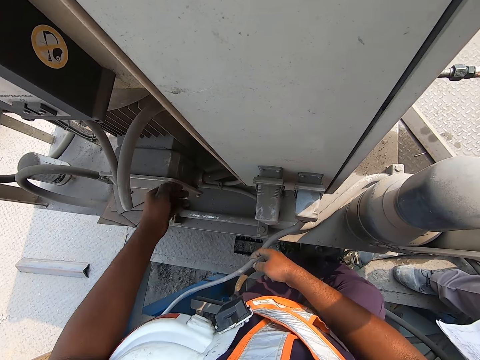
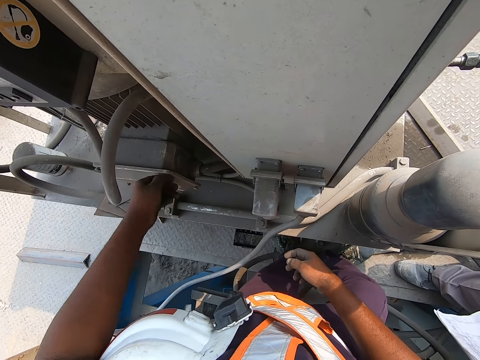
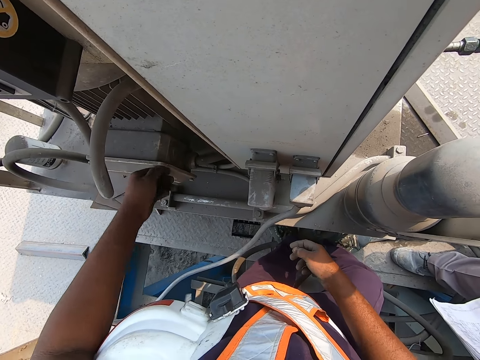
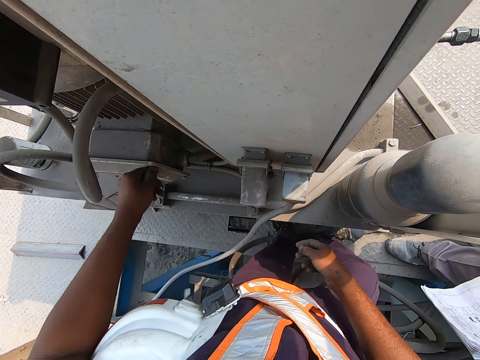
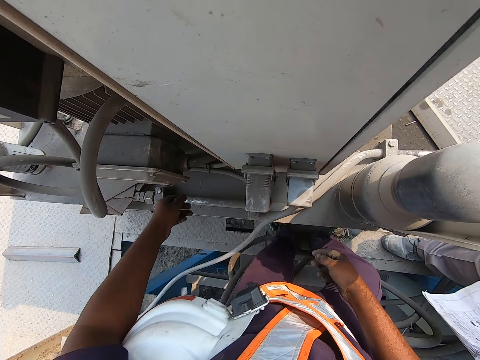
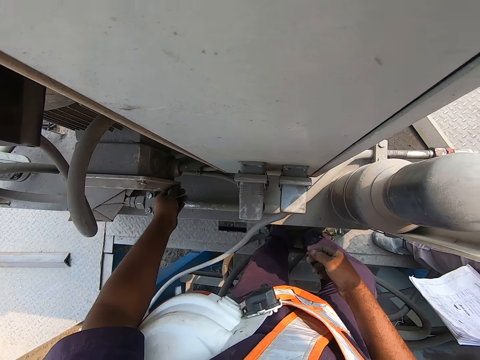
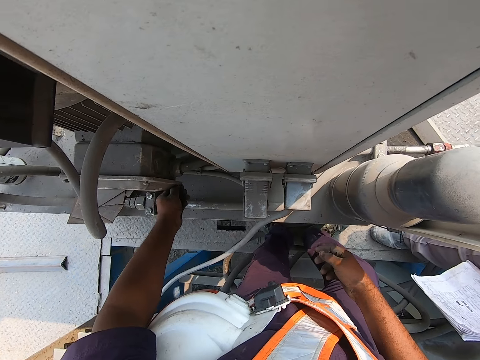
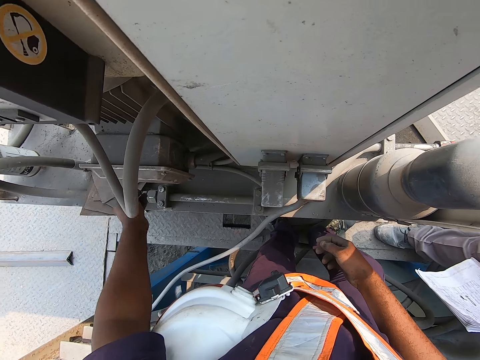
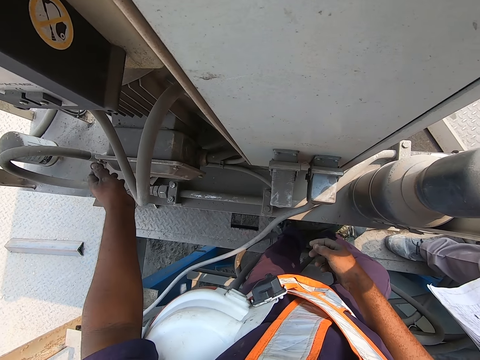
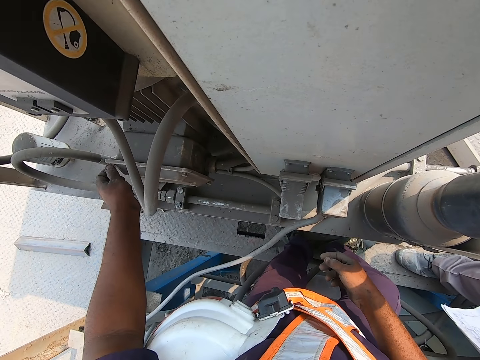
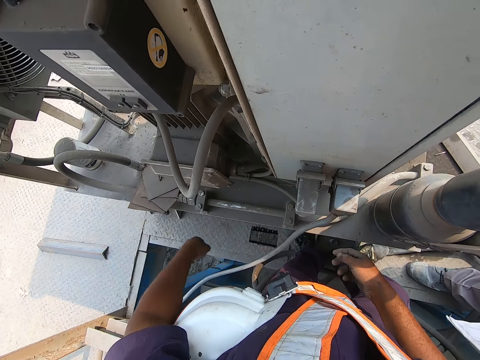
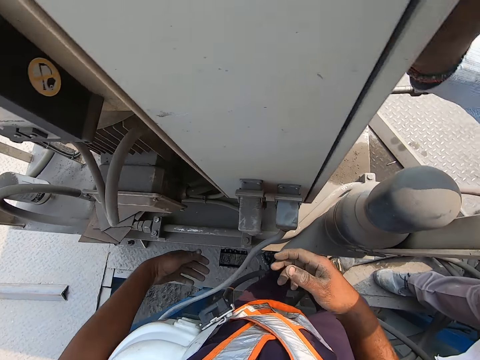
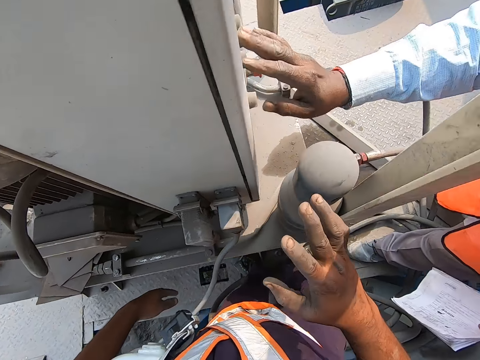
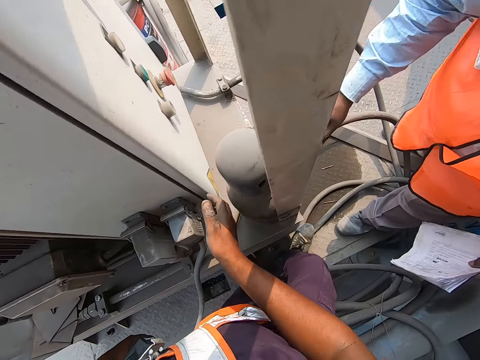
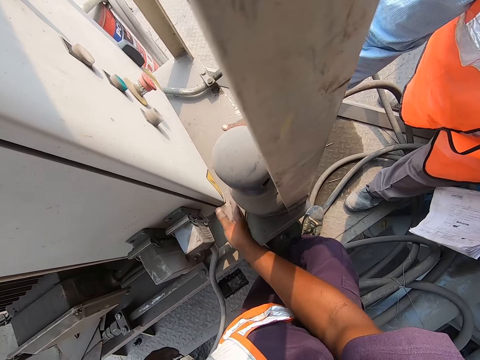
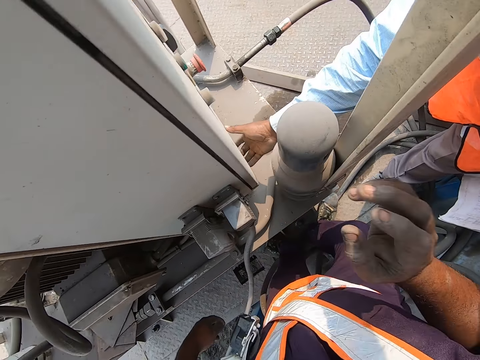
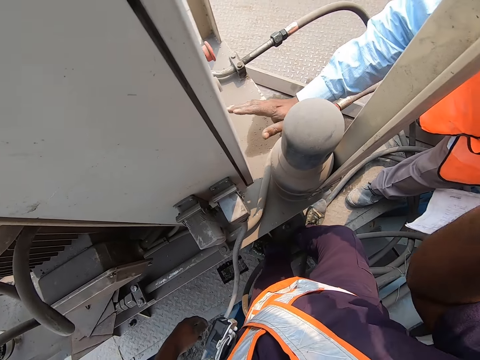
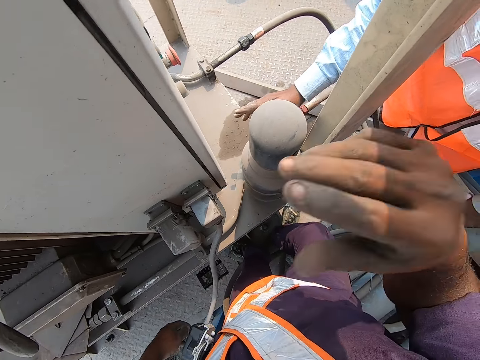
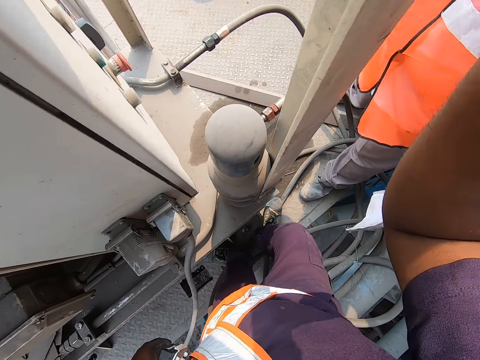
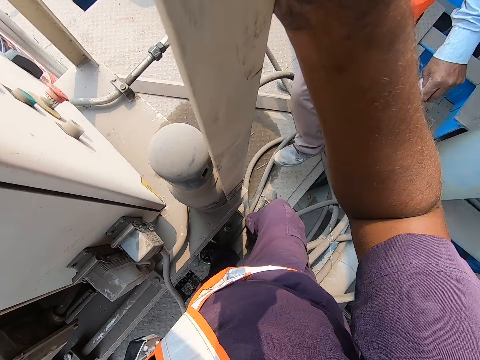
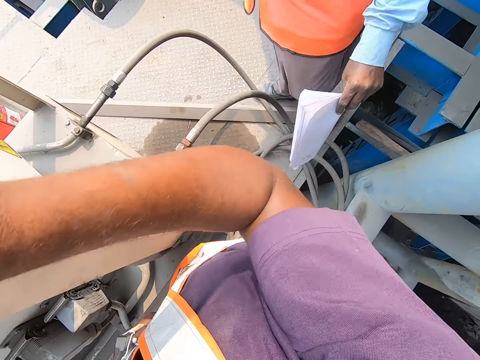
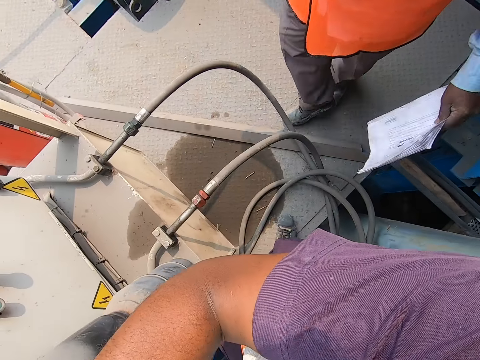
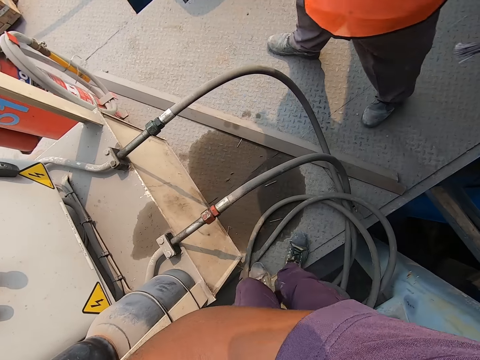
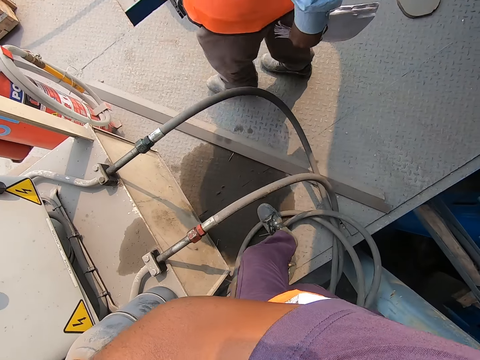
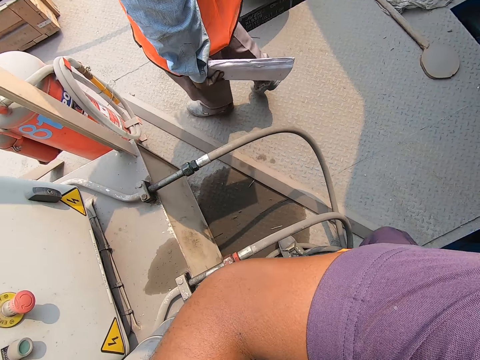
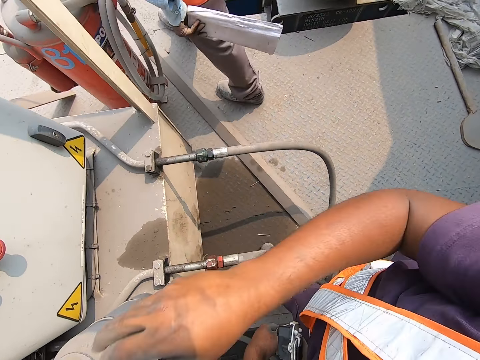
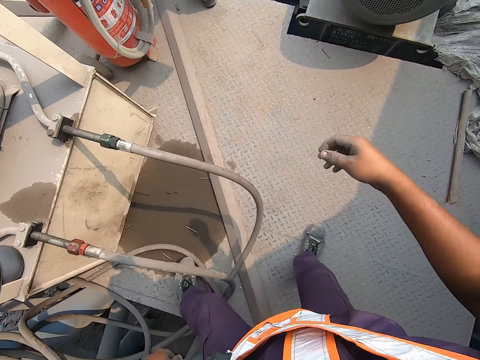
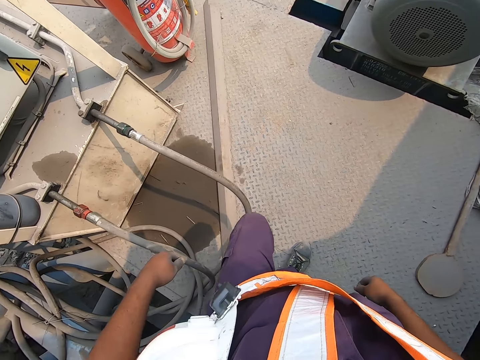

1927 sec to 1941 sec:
The camera wearer checks the screws on the gel breather with his left hand. He makes a hand gesture with his right hand. He dialogues with a man. He touches the control cabinet with his right hand. The man touches the control cabinet with his right hand and makes hand gestures with his right hand. The camera wearer makes hand gestures with his right hand. The camera wearer and the man walk on the decker.

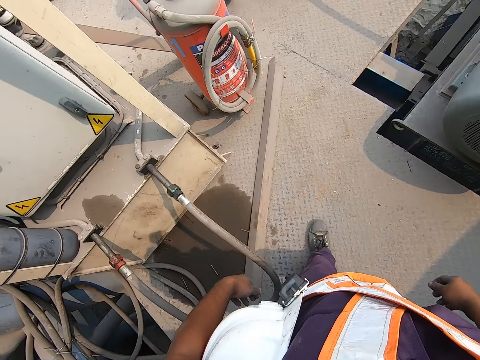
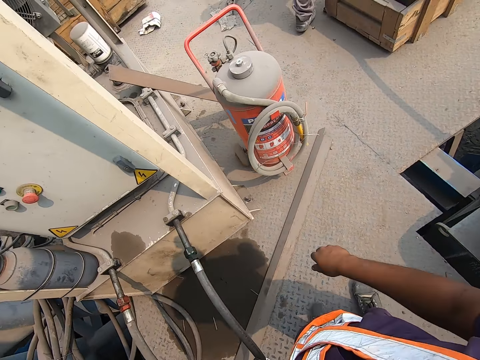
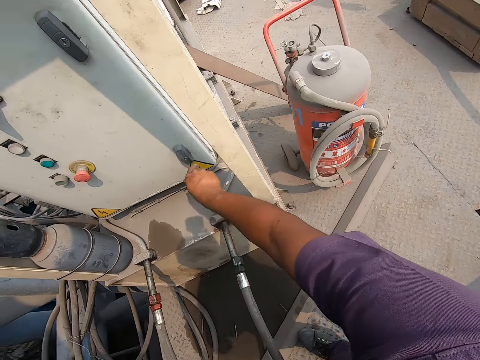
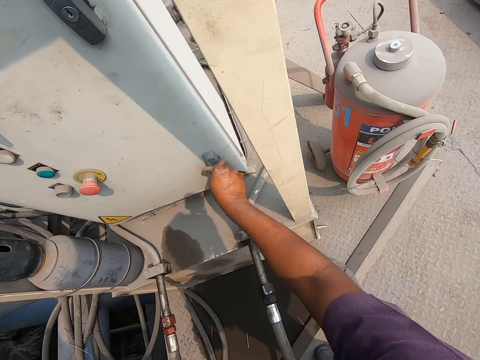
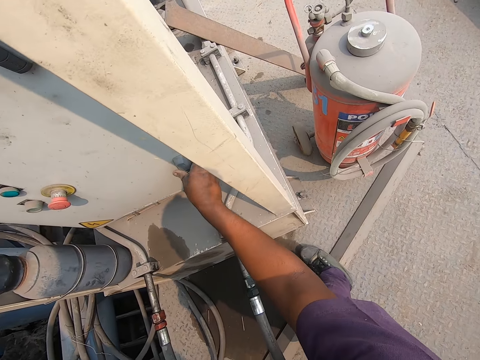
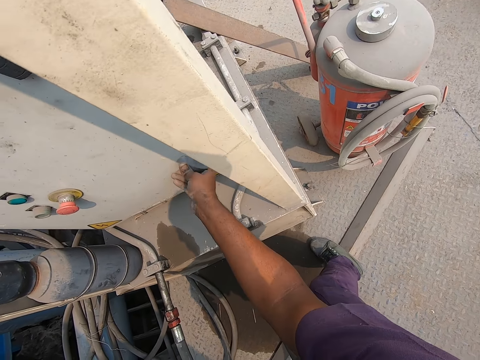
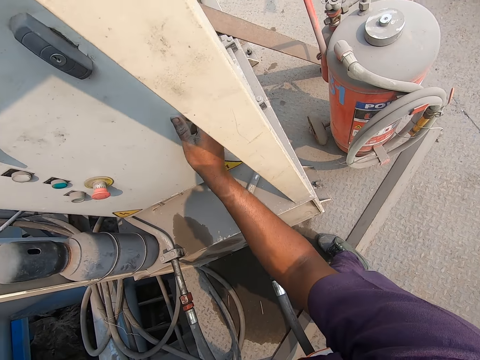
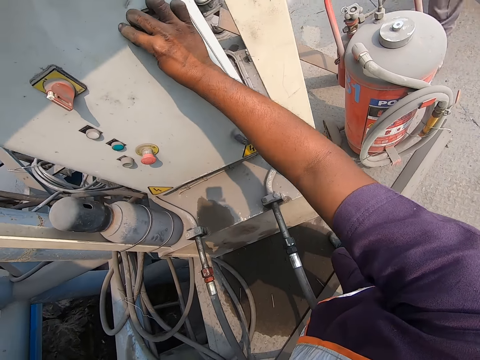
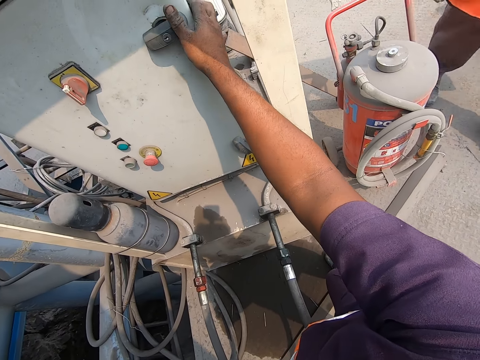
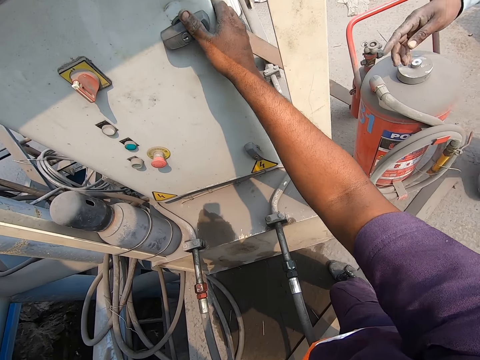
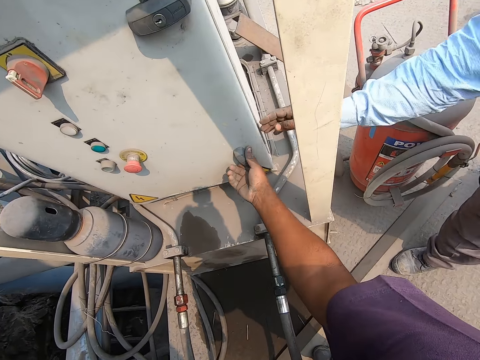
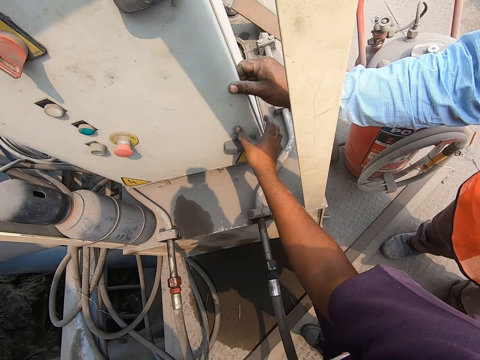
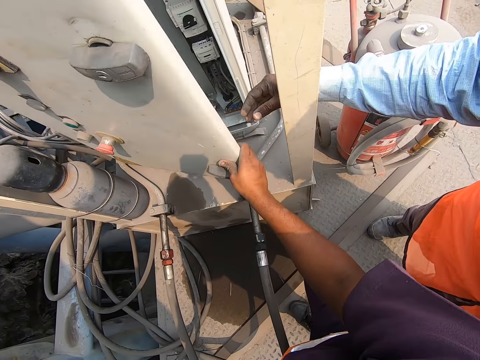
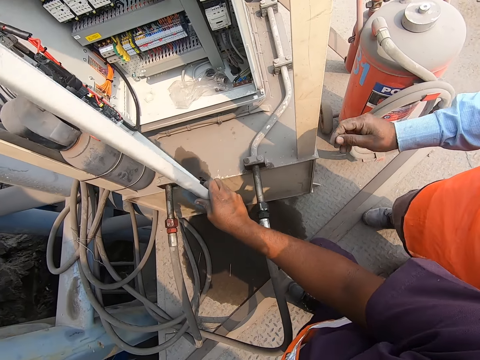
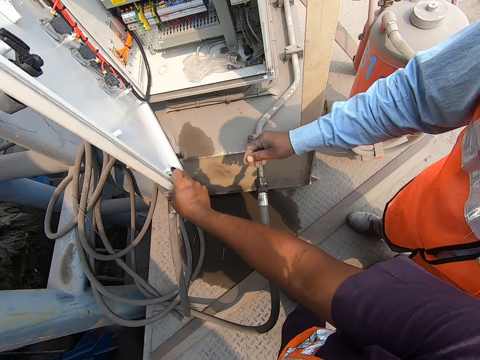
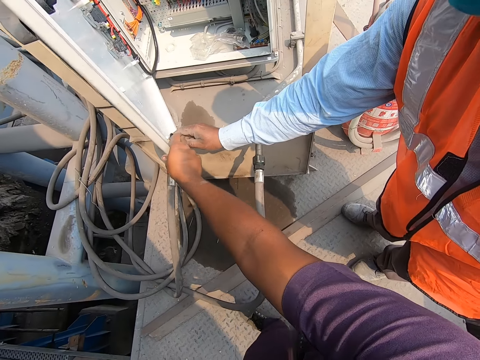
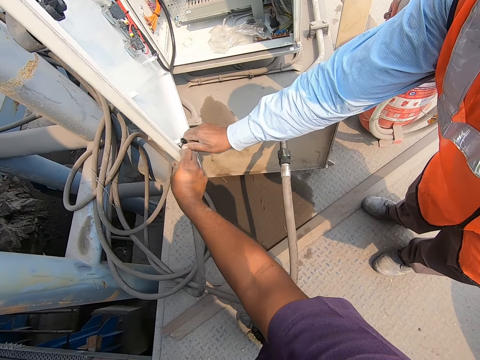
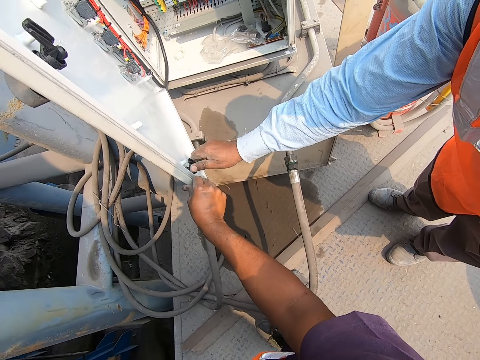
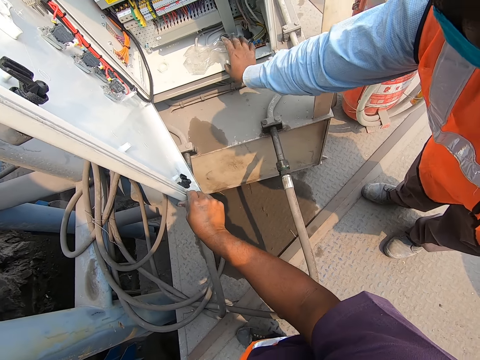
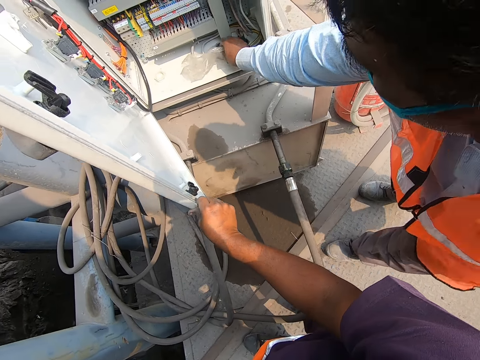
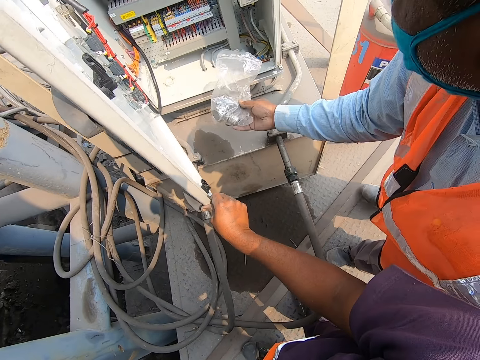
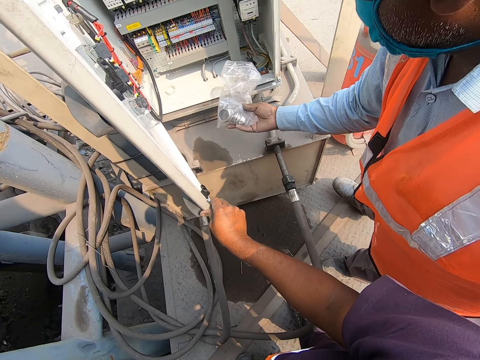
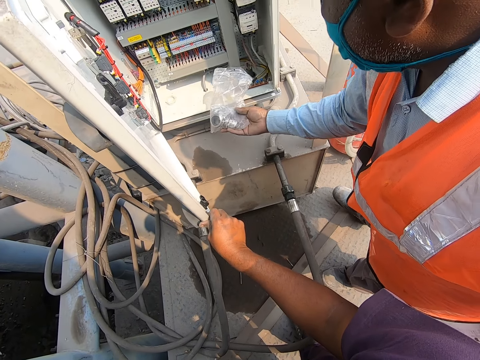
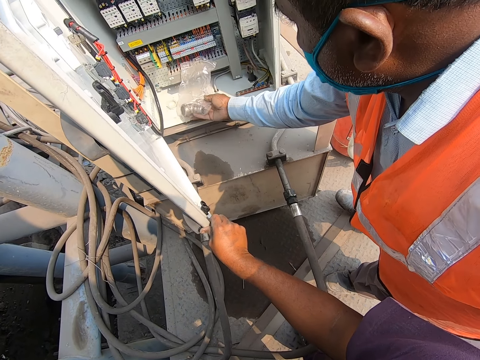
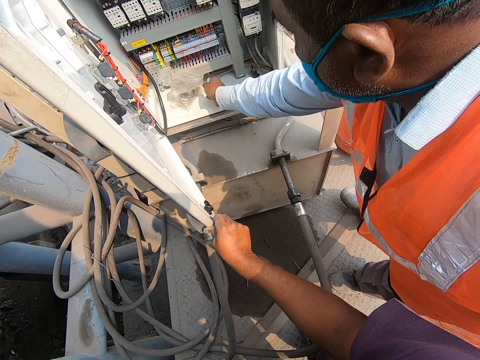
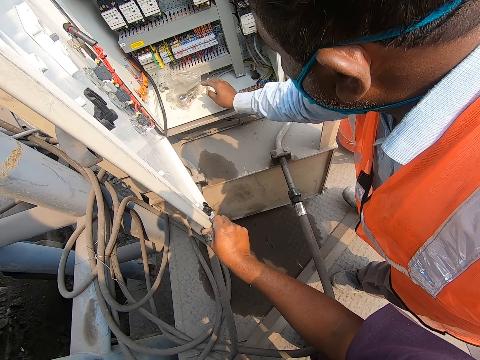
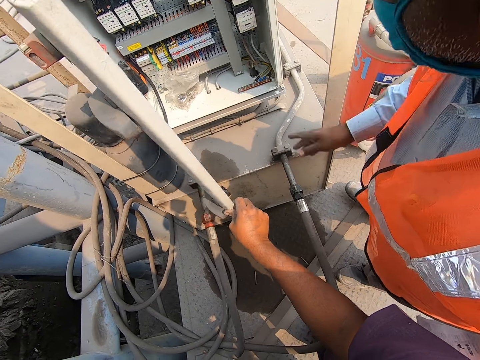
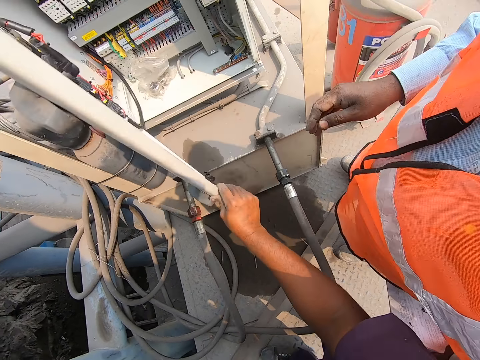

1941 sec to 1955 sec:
The camera wearer locks the control cabinet with his right hand. He turns the buttons. He unlocks the control cabinet with his right hand. He unlocks the control cabinet with his right hand again. The man inserts his right hand into the control cabinet. The camera wearer and the man open the meter box. The man pulls the control cabinet door with his right hand. The camera wearer pulls the control cabinet door with his right hand. The man adjusts the lock behind the control cabinet door with his right hand, lifts a polythene bag in the control cabinet with his right hand, and puts something in the meter box. The camera wearer drops the polythene bag in his right hand into the control cabinet.
